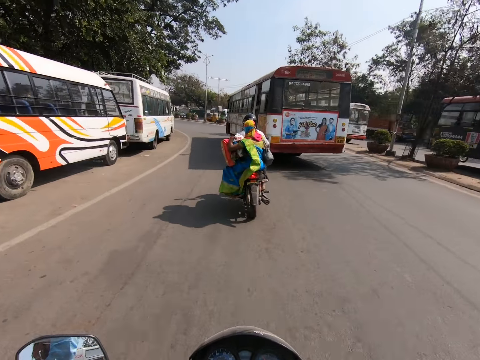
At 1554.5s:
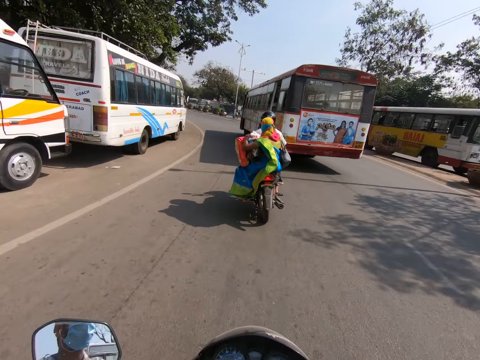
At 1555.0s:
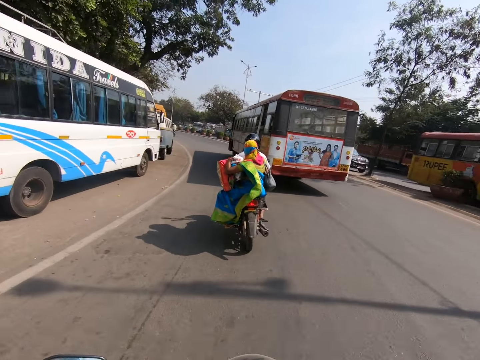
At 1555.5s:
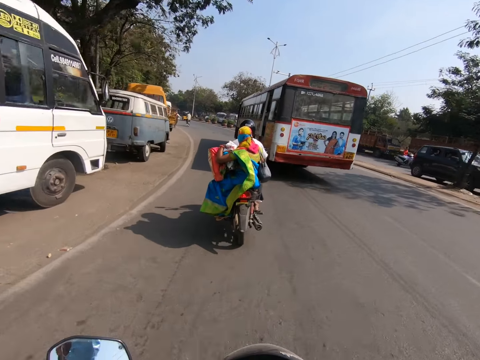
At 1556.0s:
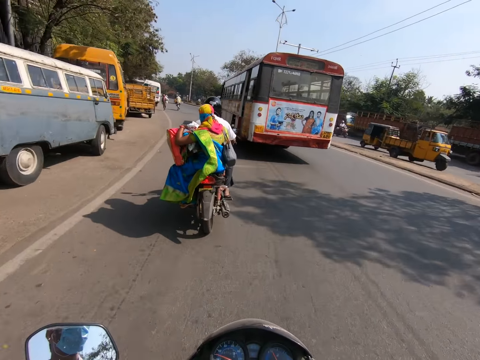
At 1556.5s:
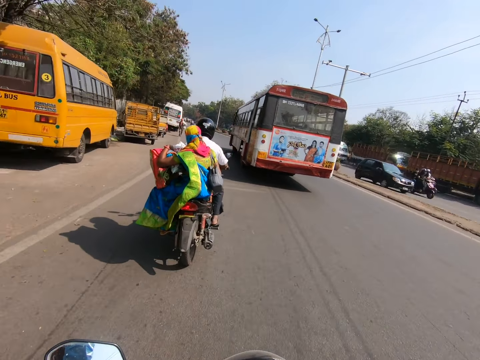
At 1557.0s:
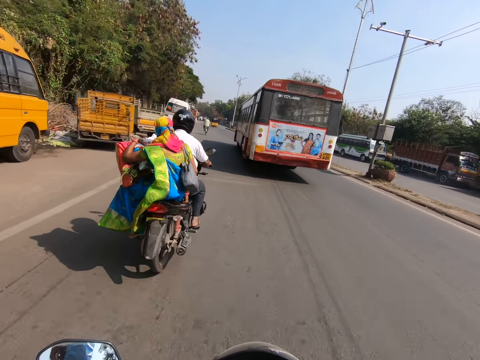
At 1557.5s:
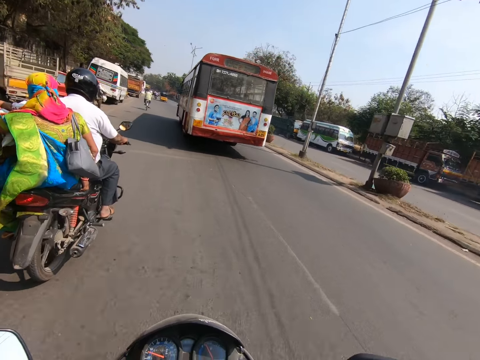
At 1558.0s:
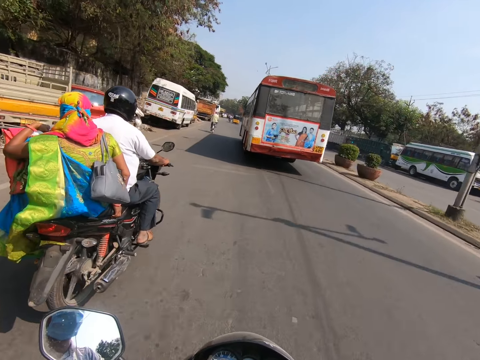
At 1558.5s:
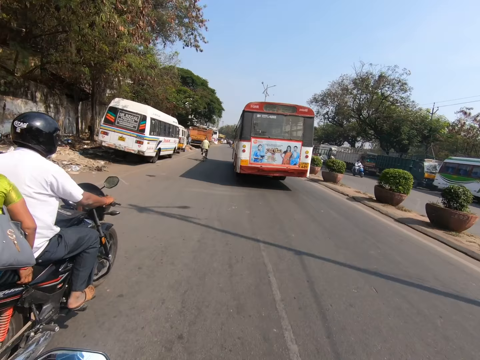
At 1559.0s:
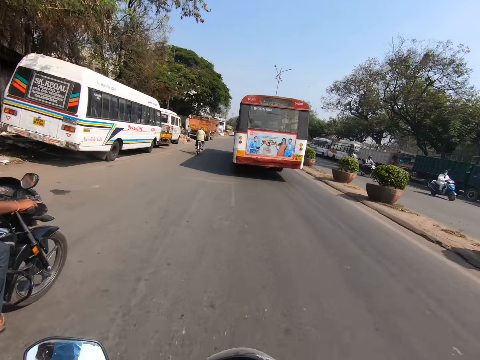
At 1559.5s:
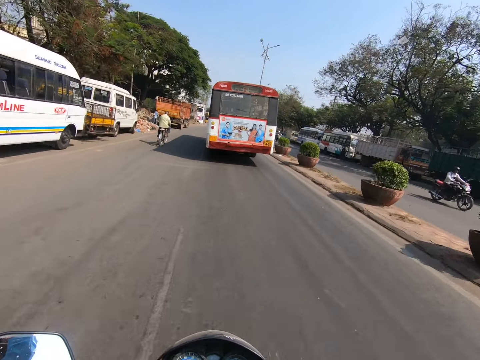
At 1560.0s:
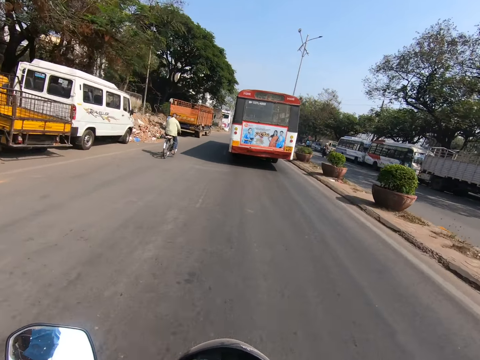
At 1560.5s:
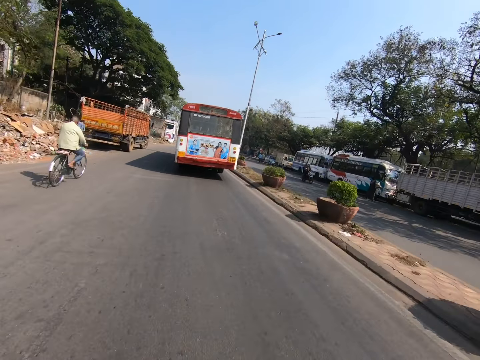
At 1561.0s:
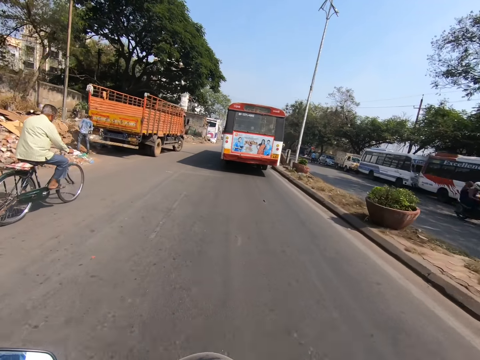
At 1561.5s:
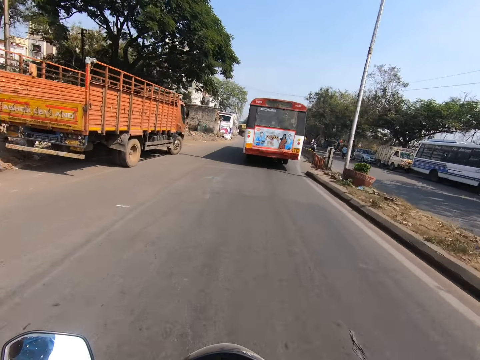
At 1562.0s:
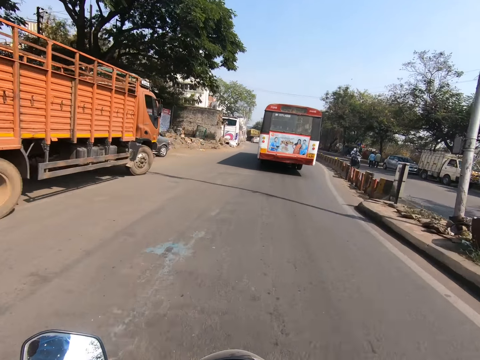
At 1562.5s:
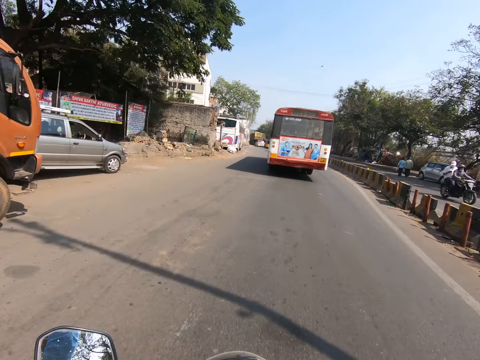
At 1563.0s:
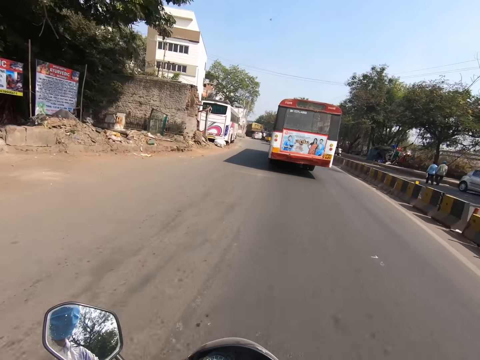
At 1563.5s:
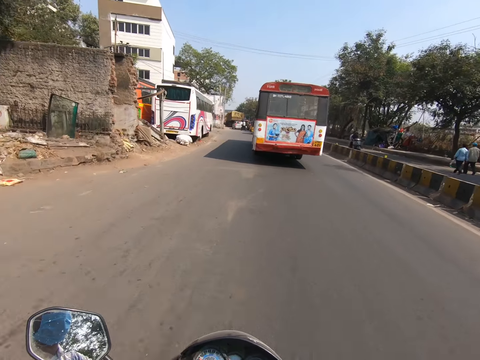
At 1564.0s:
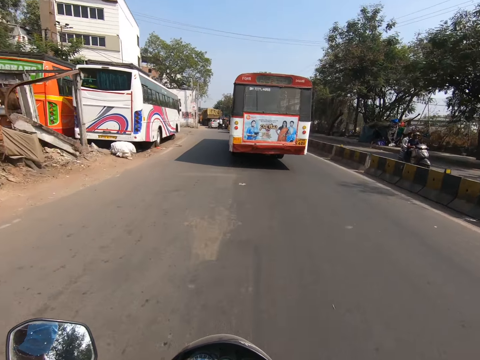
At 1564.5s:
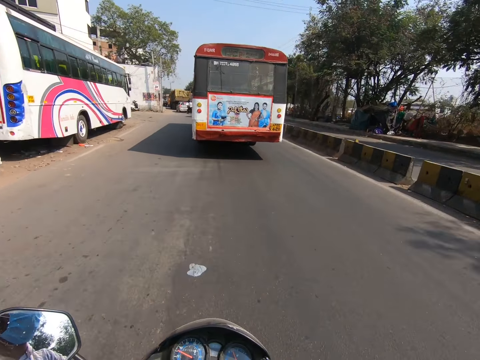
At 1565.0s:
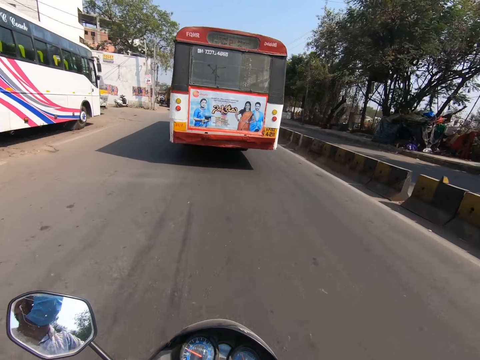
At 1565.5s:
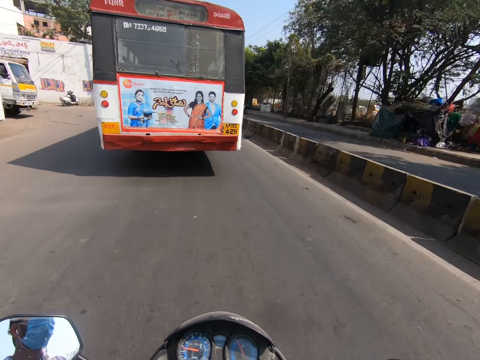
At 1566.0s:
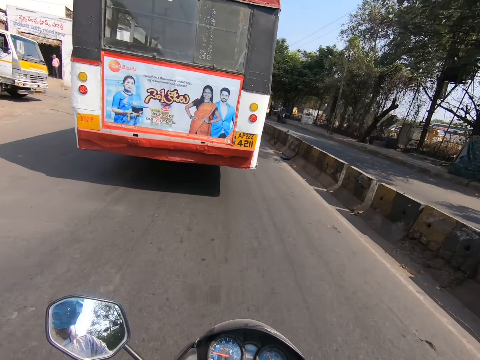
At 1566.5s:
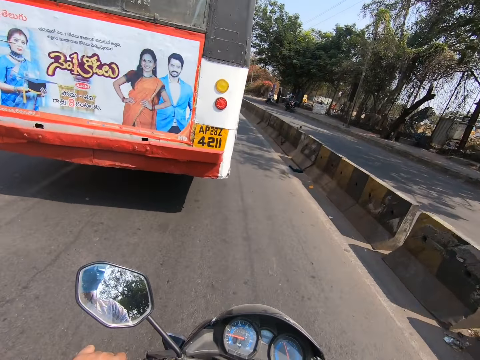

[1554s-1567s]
The camera wearer rides past a man and a woman on a bike on the road. Another man rides a bicycle on the road with both hands. Another man urinates on the road near a truck.

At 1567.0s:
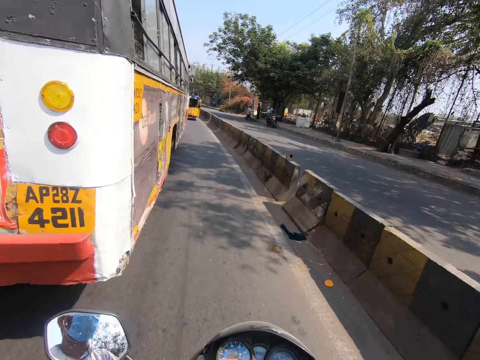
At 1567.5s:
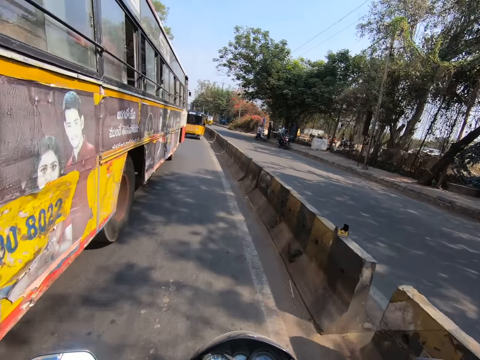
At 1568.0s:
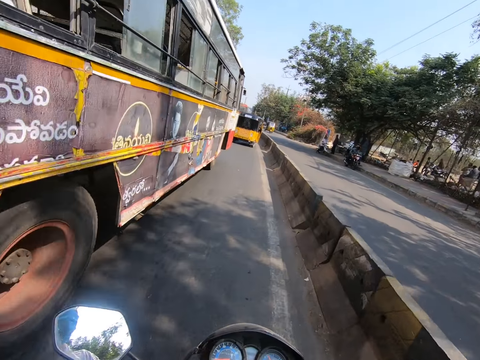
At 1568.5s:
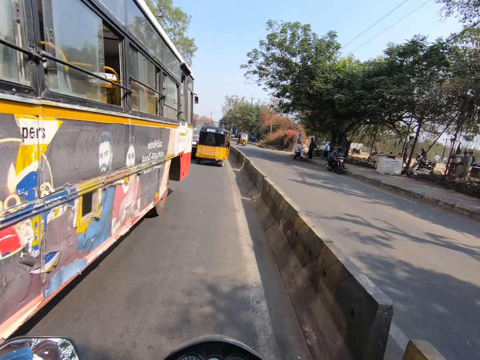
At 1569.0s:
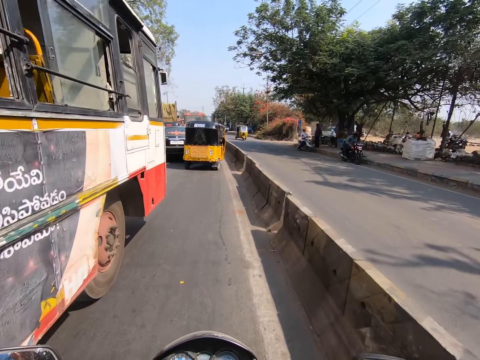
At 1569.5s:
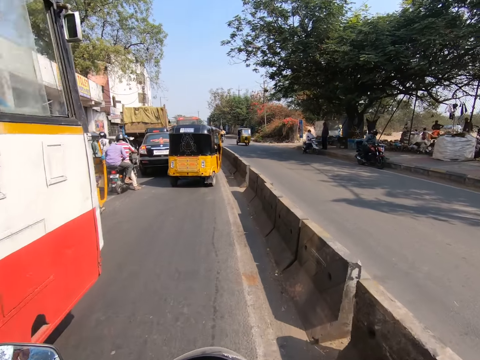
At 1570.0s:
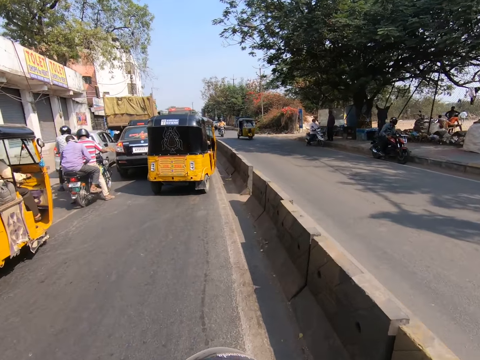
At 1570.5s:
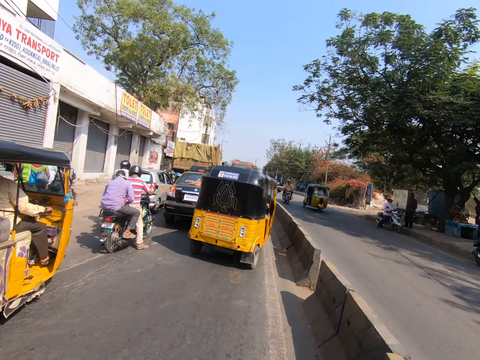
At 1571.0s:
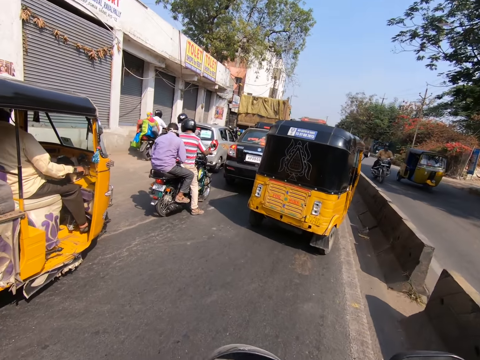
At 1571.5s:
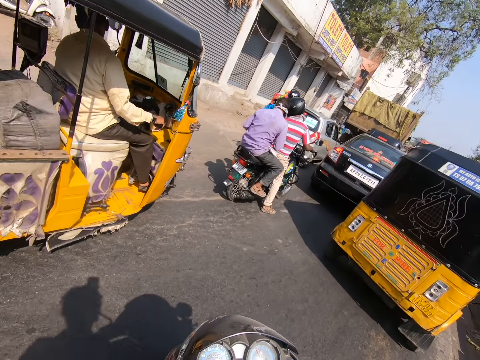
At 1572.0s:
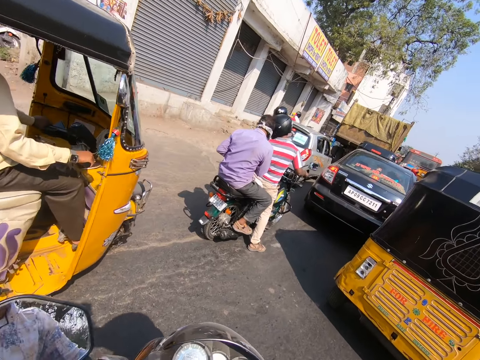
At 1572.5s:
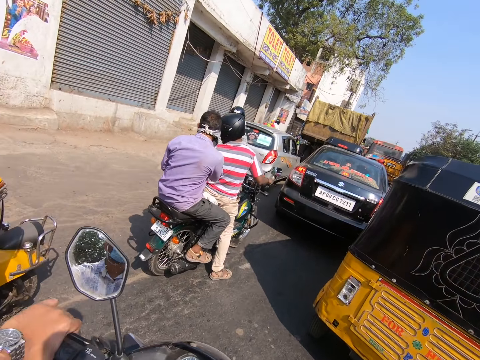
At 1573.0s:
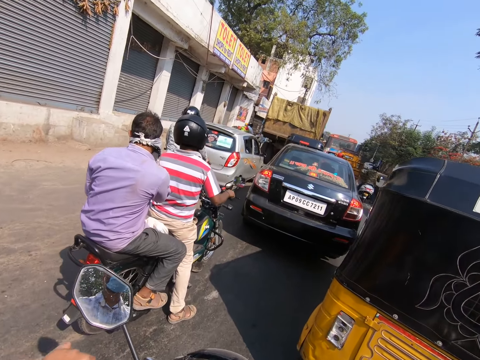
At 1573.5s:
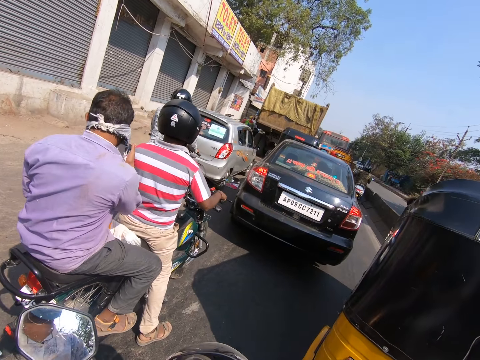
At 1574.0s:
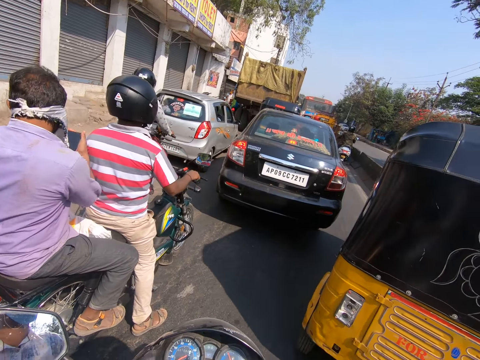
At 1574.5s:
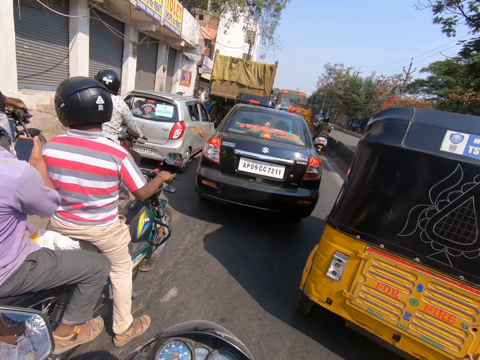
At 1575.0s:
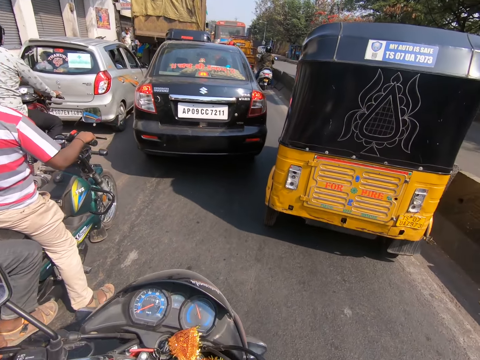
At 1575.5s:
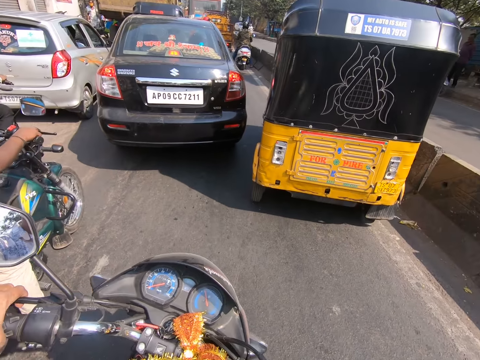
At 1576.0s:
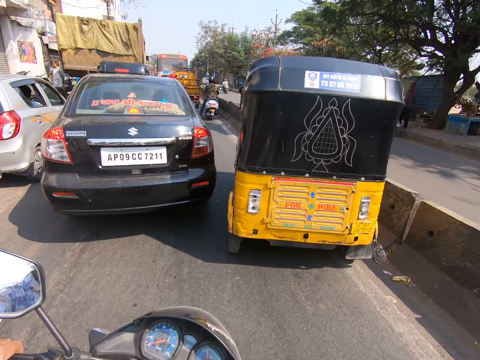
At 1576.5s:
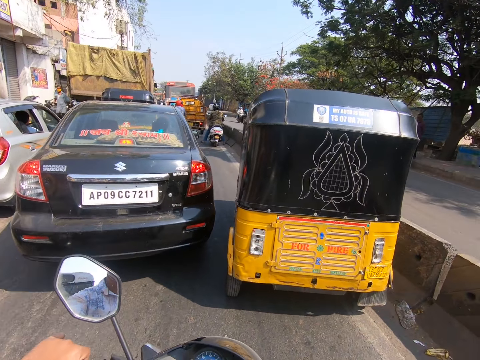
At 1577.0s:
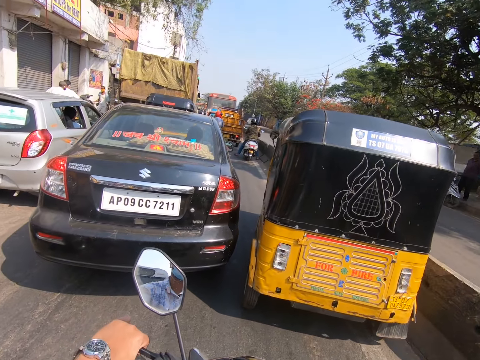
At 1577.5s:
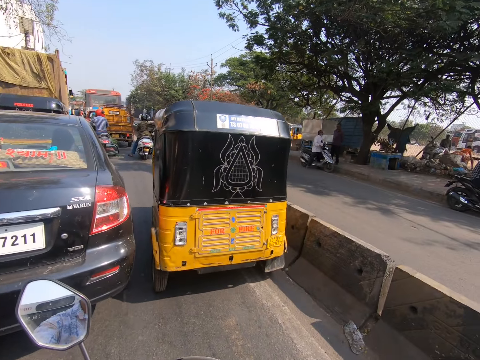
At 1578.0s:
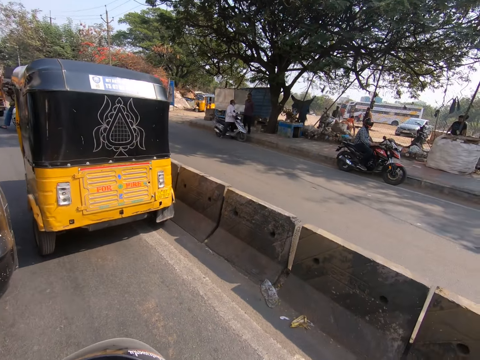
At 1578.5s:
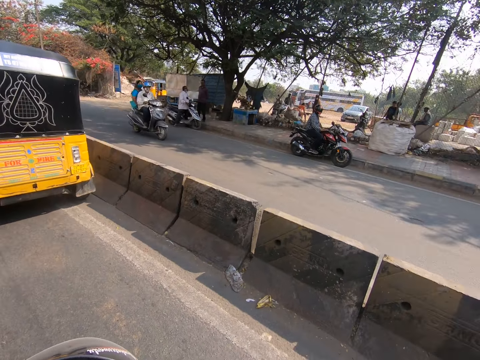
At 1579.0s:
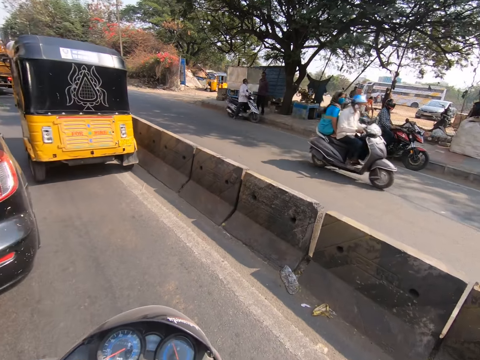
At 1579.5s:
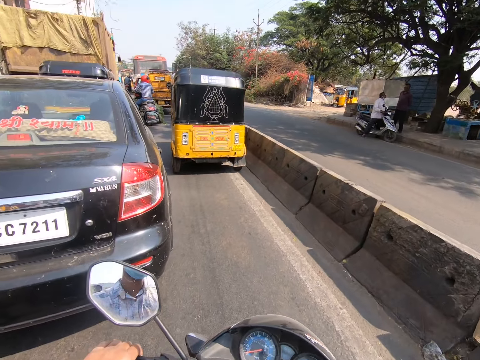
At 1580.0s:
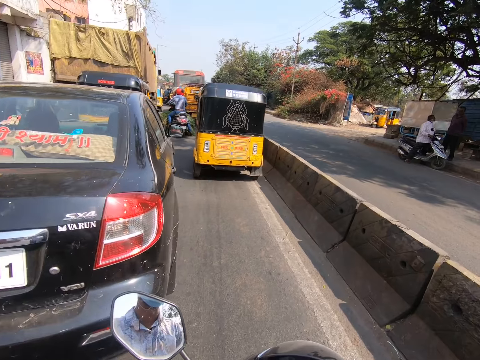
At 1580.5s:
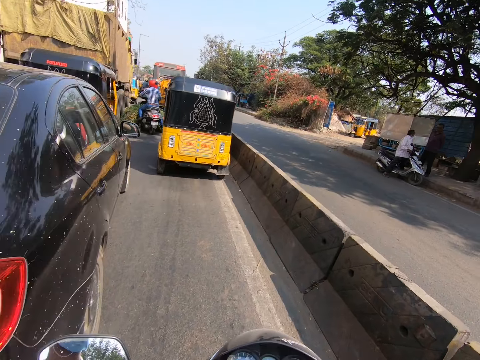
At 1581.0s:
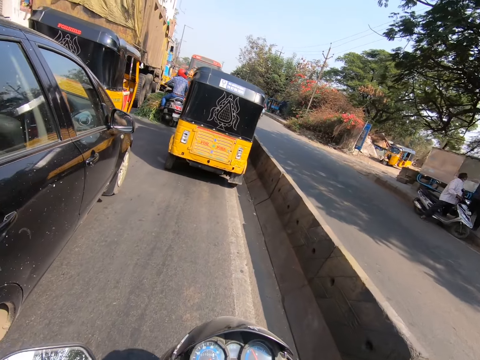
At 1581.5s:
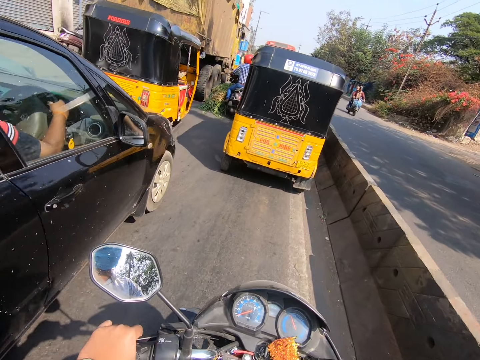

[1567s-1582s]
The camera wearer rides past a bus on the road. They stop the bike on the road. They ride the bike slowly on the road.
